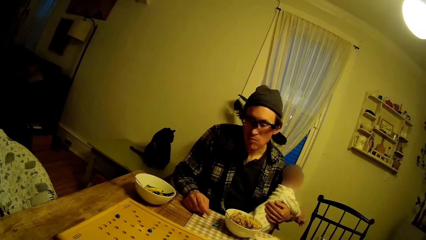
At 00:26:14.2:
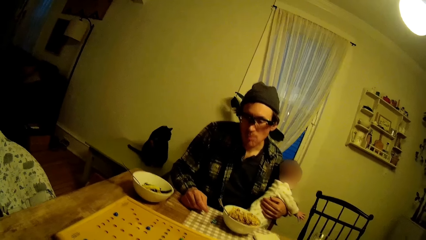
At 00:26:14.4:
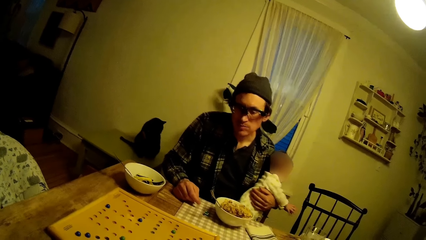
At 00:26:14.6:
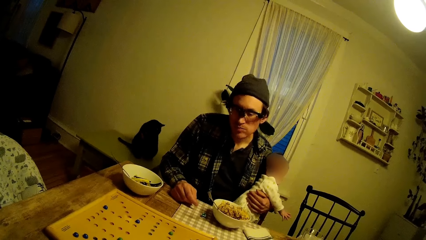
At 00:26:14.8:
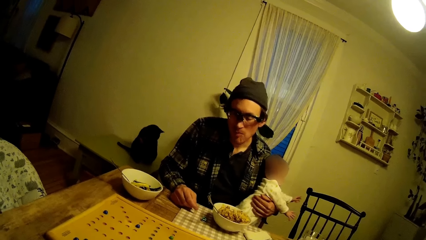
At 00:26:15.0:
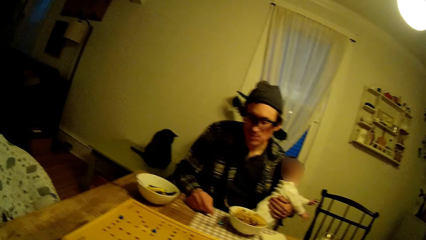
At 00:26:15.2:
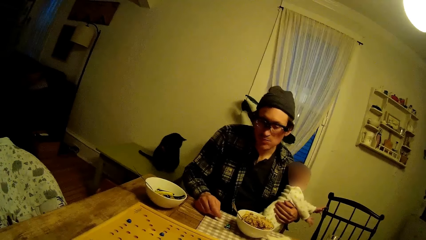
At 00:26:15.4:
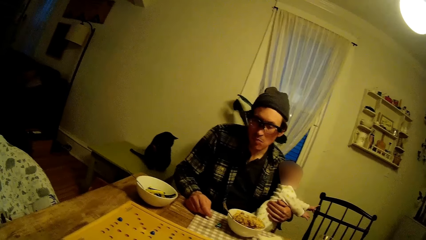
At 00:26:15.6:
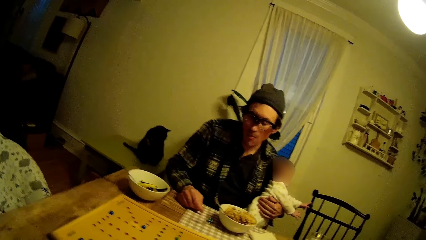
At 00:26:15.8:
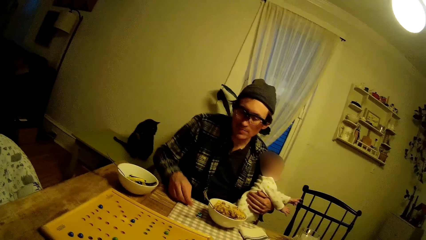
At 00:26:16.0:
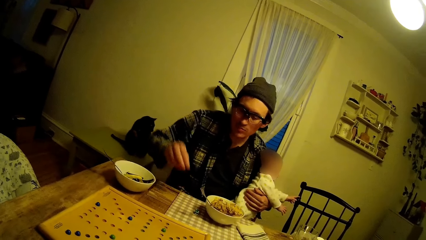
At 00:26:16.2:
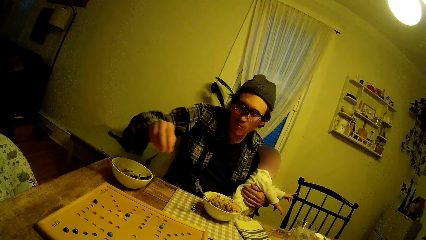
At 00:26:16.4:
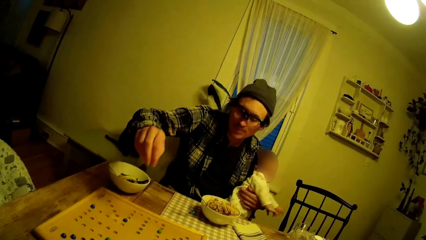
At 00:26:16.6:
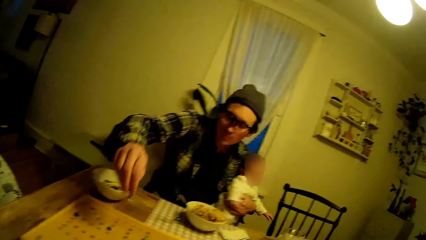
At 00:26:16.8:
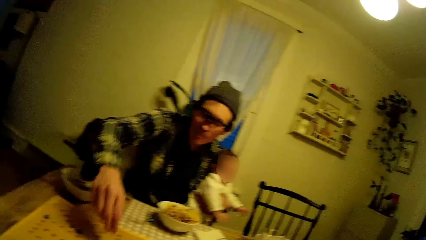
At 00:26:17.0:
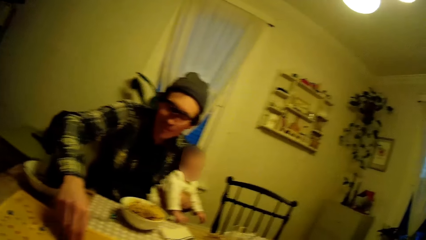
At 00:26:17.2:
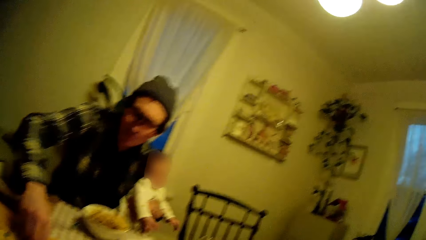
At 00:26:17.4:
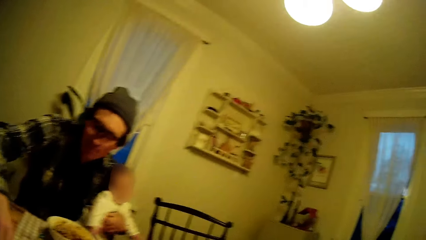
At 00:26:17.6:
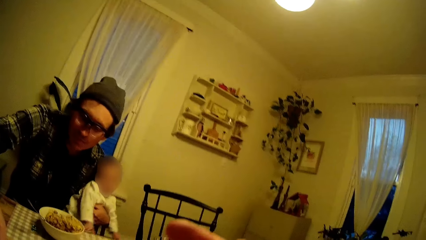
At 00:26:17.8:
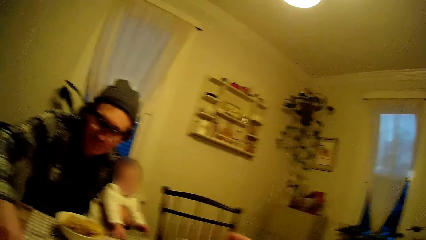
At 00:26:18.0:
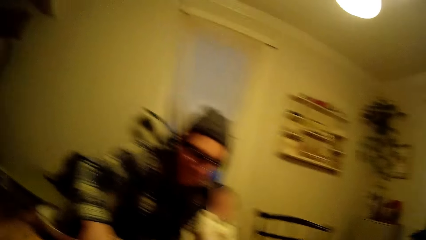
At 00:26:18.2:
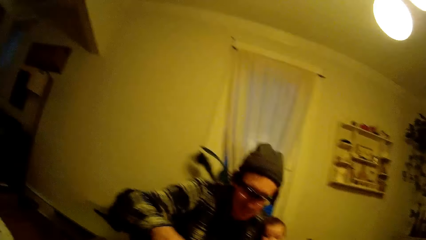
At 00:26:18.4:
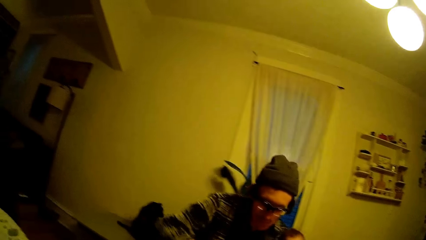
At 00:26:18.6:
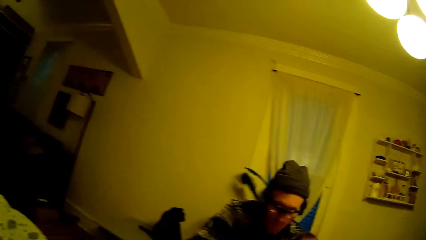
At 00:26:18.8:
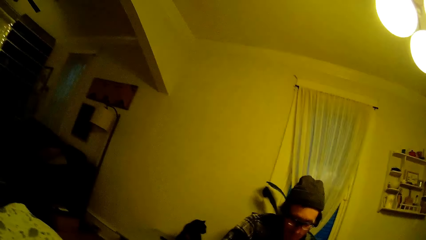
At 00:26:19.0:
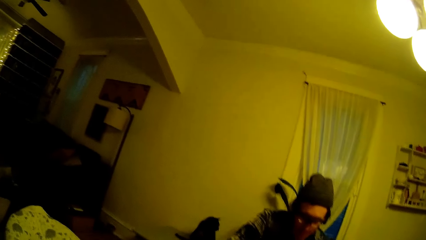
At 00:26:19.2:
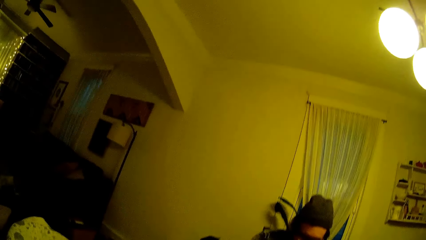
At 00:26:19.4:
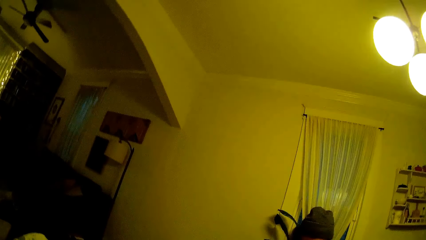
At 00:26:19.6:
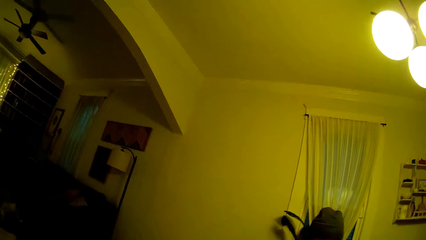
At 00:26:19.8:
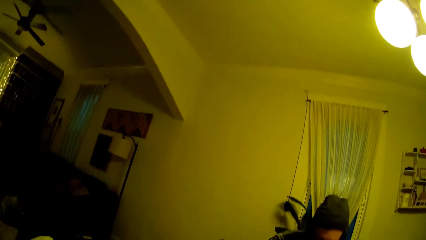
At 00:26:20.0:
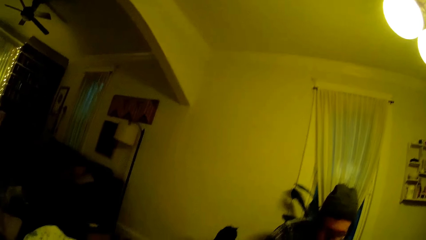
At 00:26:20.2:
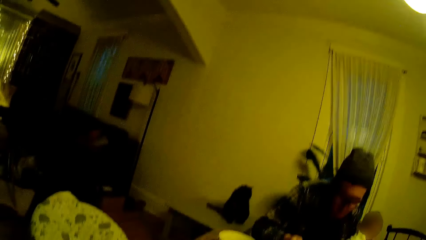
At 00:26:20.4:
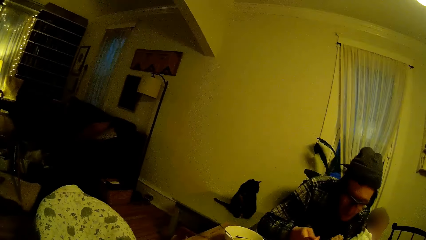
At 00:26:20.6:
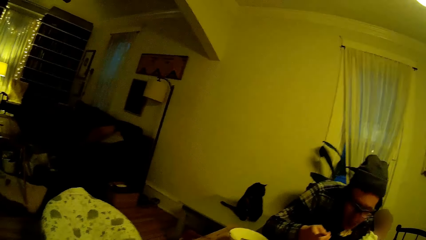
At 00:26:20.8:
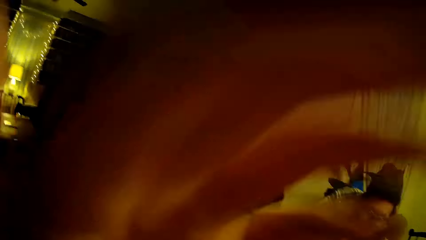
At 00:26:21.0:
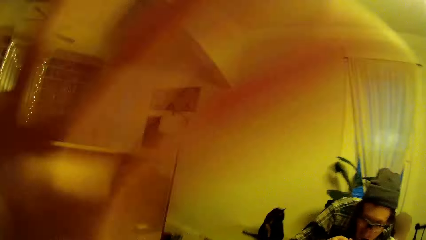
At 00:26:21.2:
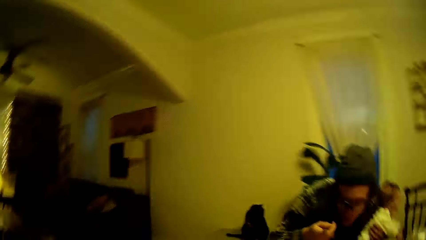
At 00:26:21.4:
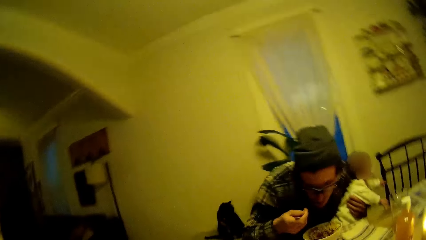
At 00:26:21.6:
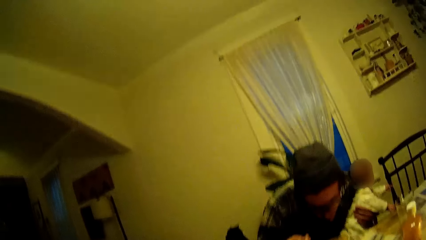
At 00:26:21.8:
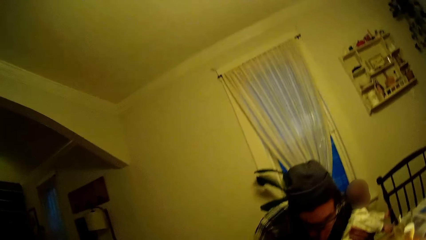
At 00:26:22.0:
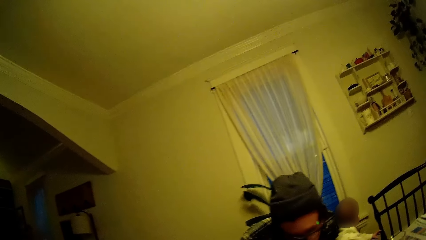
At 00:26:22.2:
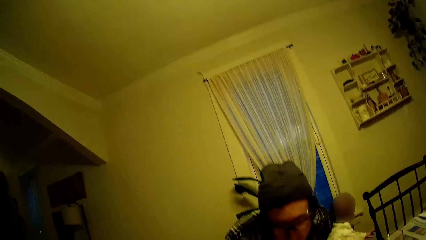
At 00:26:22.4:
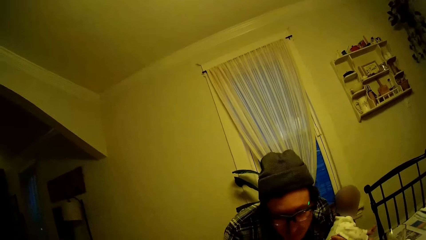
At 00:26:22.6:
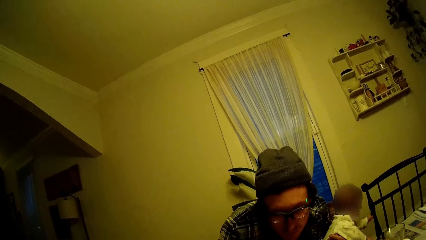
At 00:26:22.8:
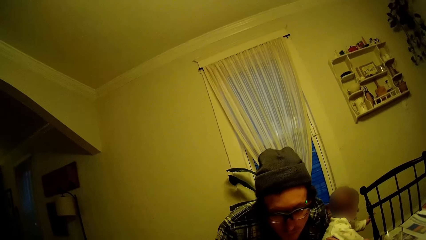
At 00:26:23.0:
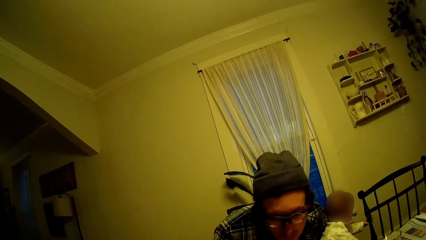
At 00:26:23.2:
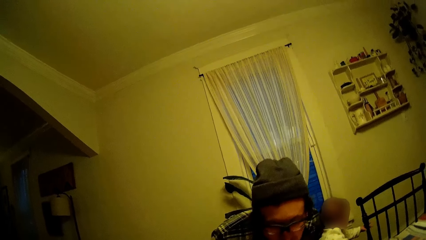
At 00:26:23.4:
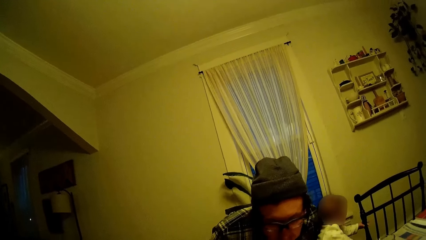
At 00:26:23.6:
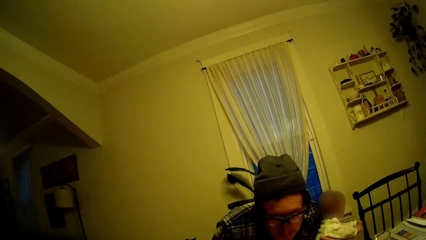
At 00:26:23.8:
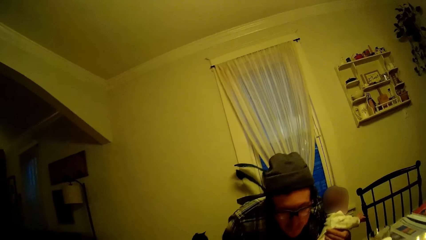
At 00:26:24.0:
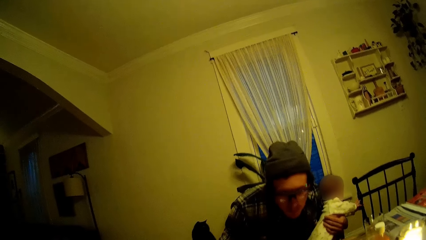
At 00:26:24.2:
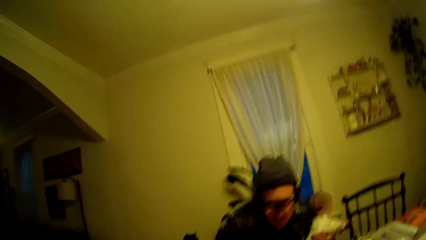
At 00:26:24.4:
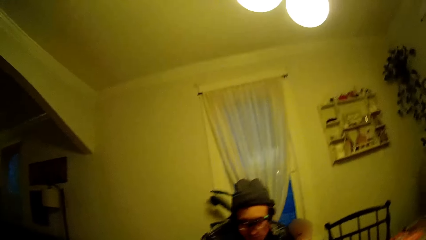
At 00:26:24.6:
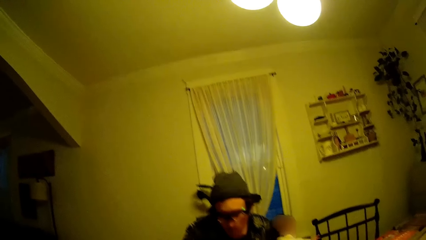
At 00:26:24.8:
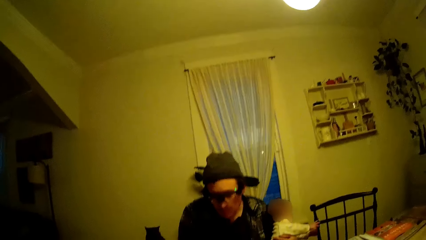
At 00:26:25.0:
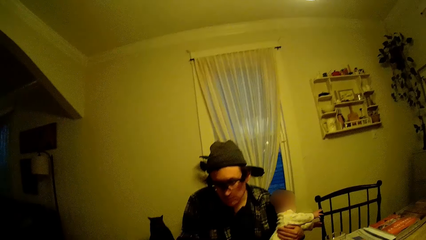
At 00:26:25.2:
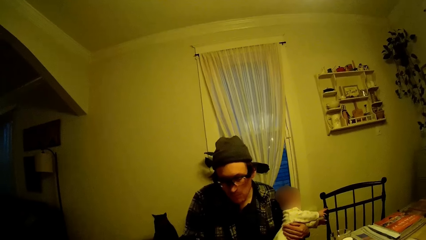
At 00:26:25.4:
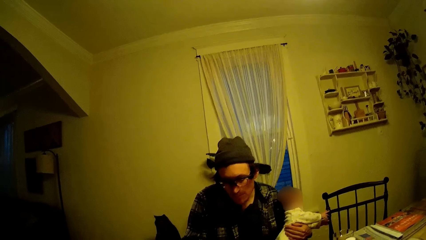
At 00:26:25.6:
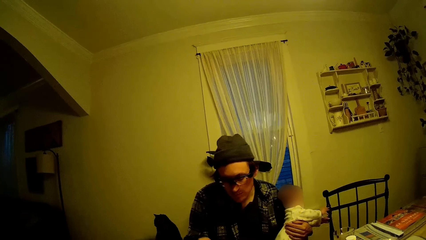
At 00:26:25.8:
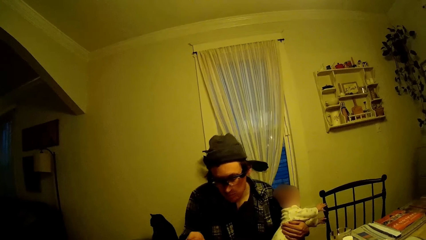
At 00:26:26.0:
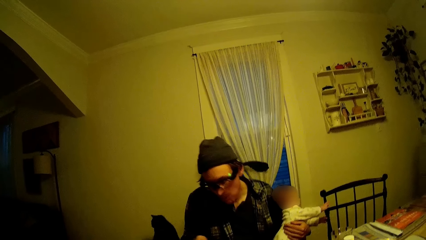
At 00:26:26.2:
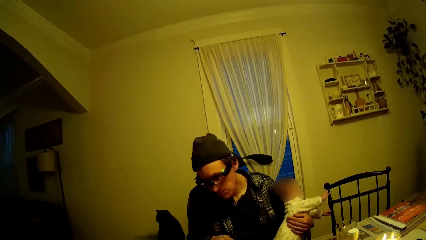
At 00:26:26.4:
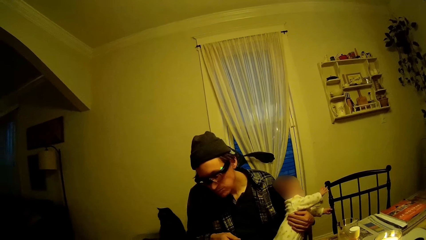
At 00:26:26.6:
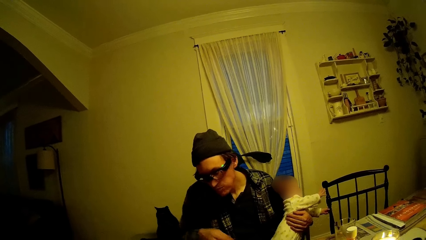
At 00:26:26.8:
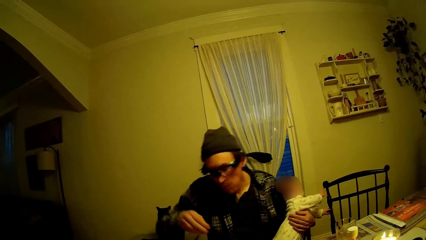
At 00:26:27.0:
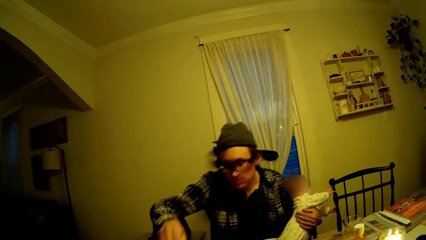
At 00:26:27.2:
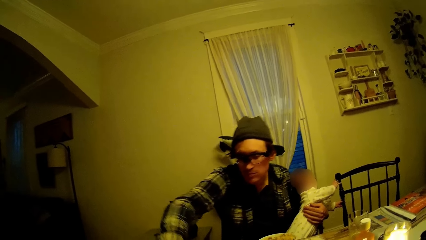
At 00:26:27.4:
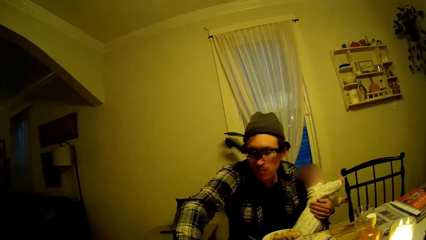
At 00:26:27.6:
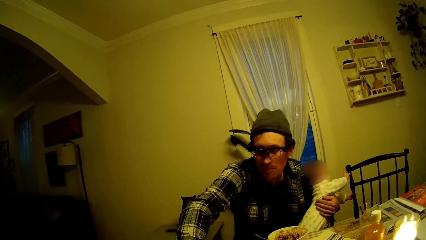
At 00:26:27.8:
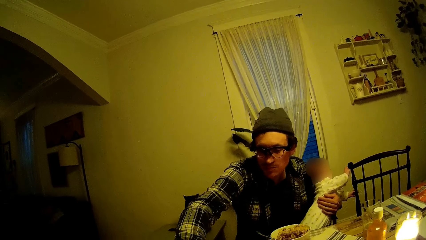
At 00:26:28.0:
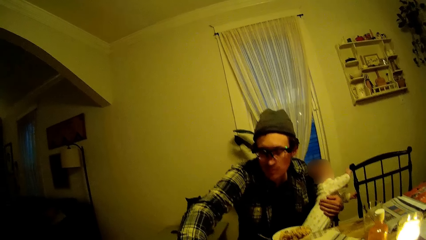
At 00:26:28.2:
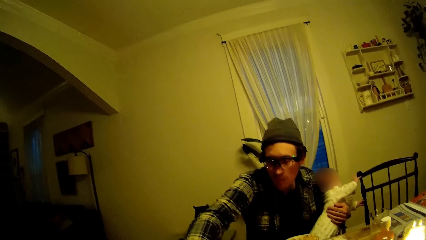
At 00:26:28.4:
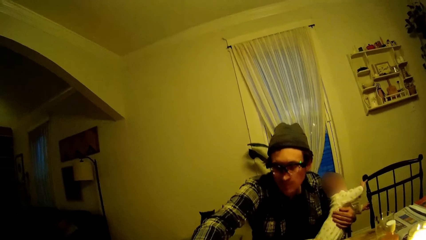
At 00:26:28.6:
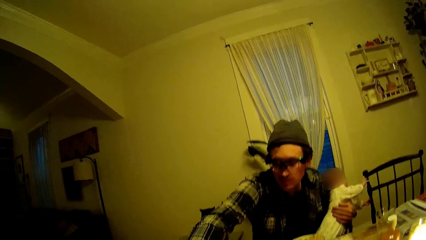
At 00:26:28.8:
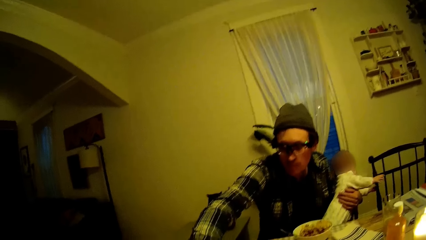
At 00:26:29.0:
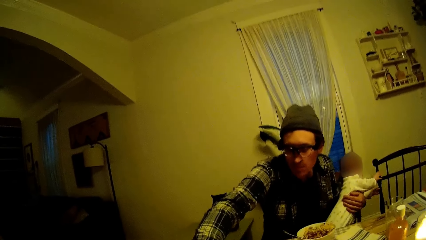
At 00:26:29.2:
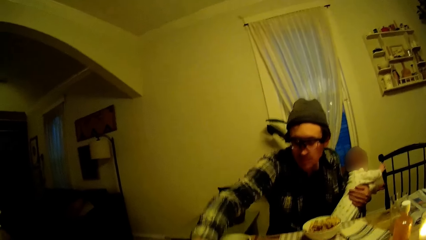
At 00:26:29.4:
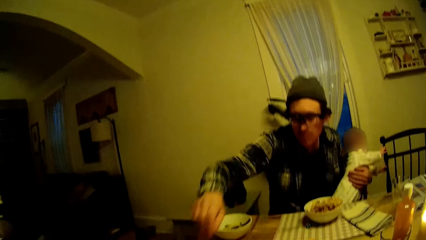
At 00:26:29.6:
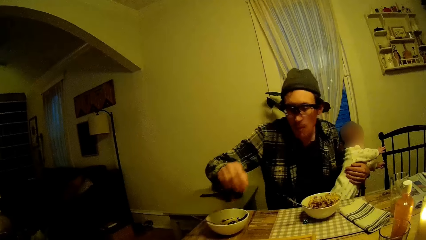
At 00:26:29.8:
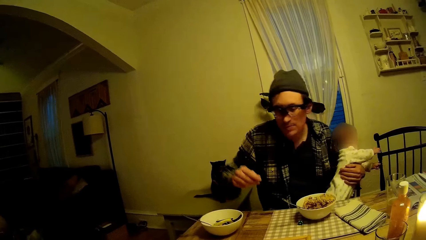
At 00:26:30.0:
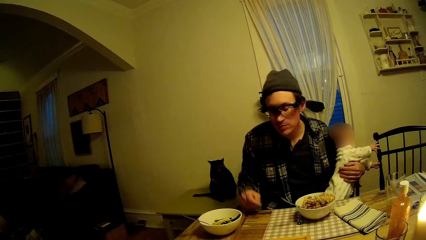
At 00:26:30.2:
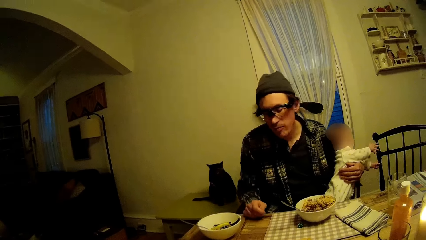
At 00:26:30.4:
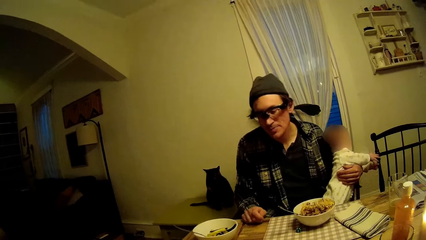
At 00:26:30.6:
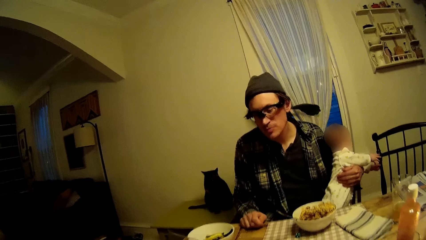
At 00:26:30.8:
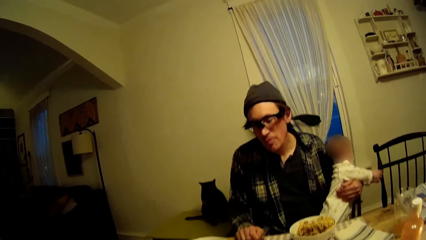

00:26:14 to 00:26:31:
The camera wearer raises a hand. The man eats rice from the plate on the dining table with the spoon. The camera wearer raises a hand again. They sneeze.
